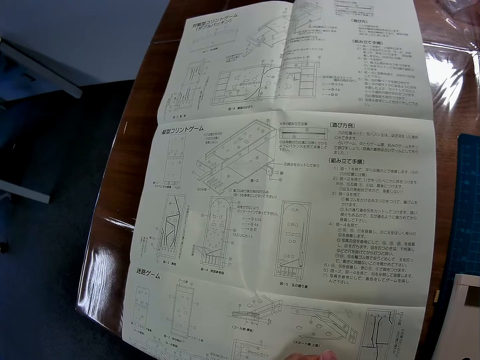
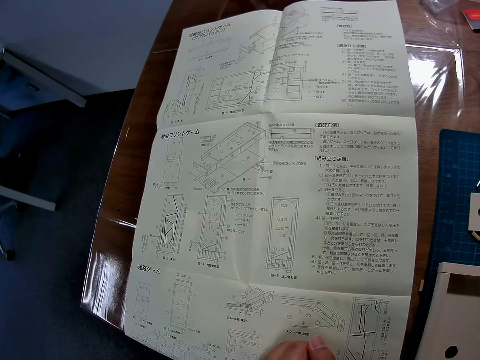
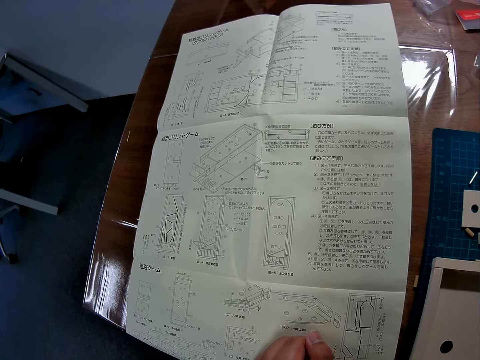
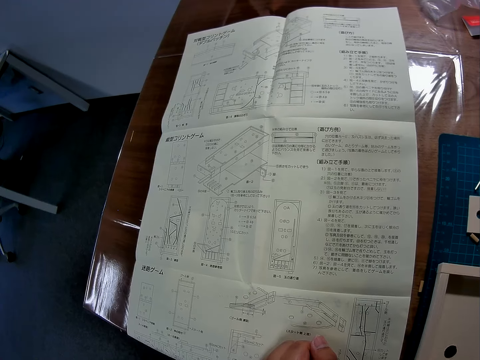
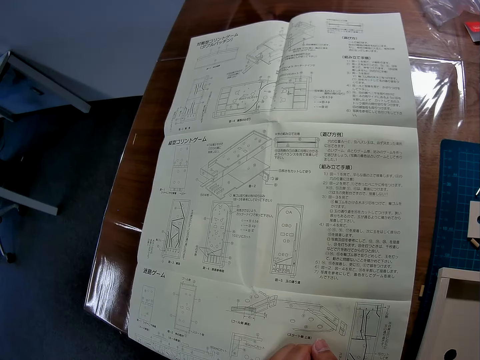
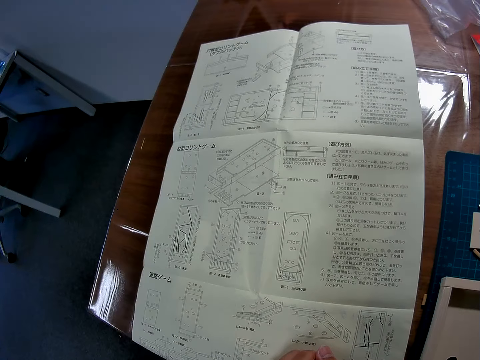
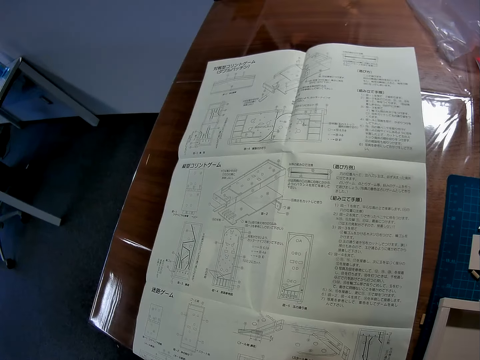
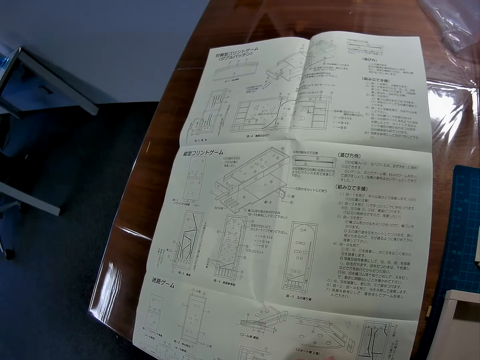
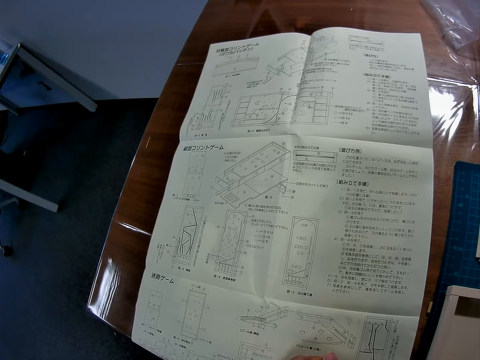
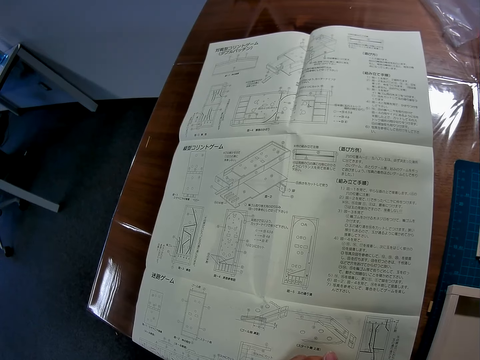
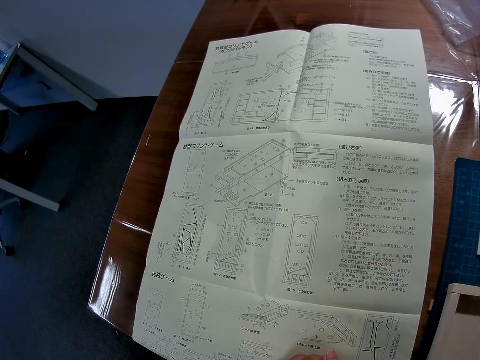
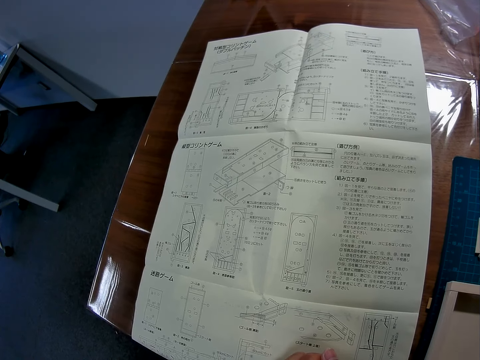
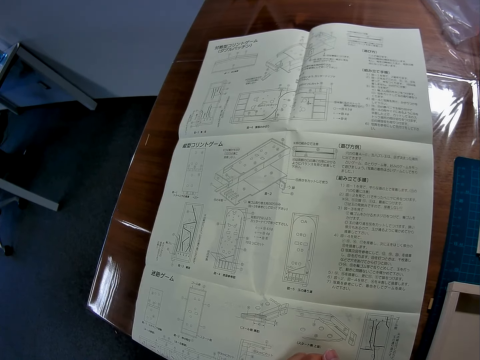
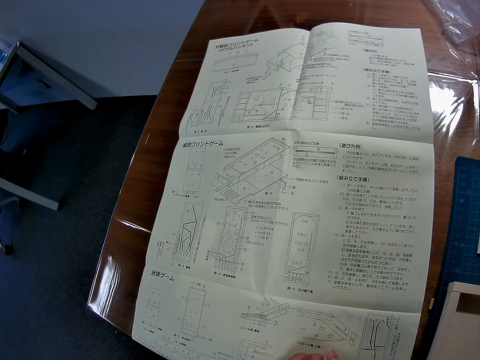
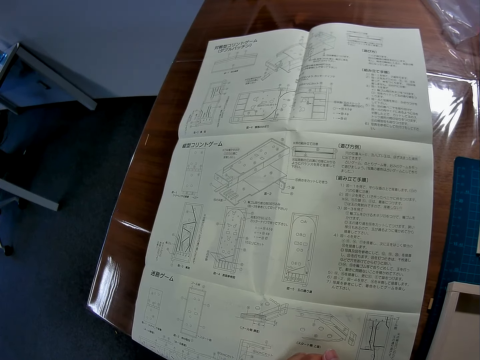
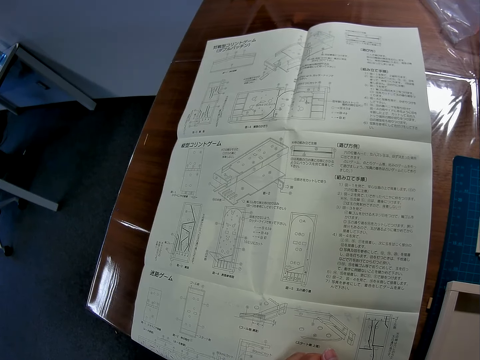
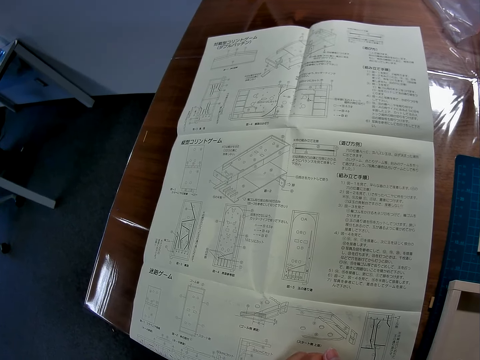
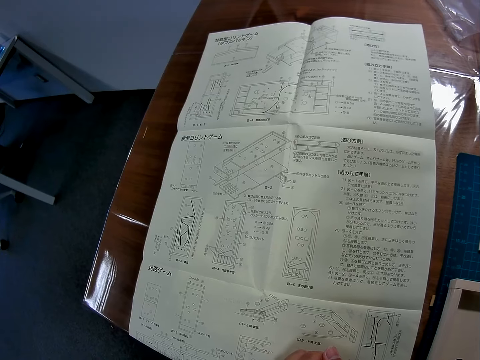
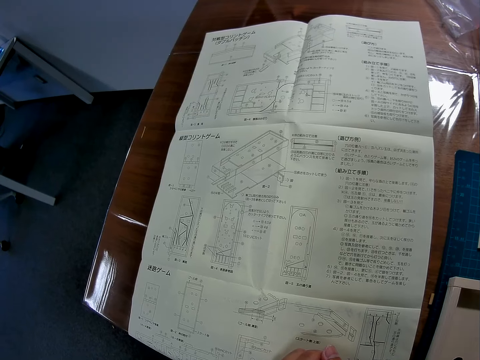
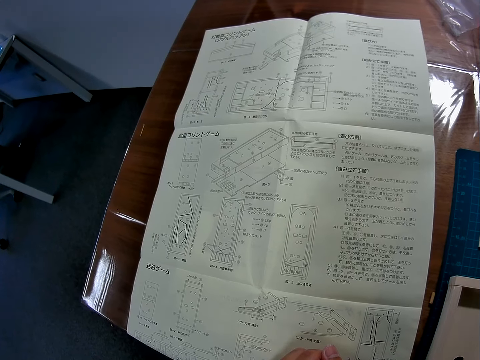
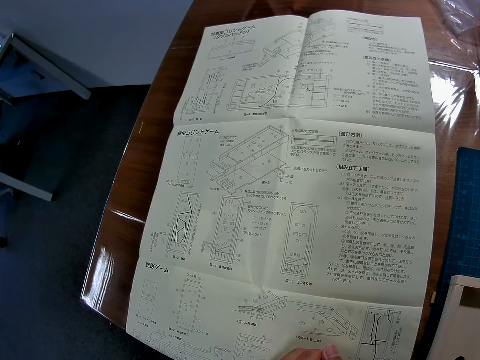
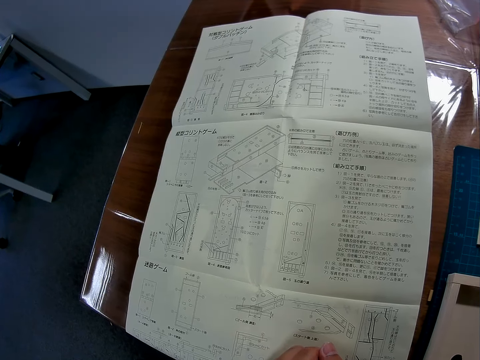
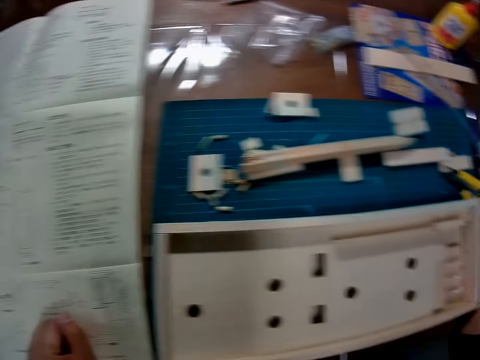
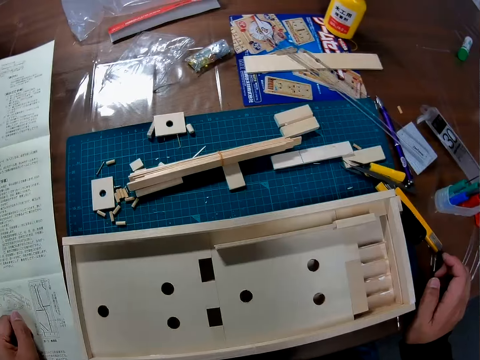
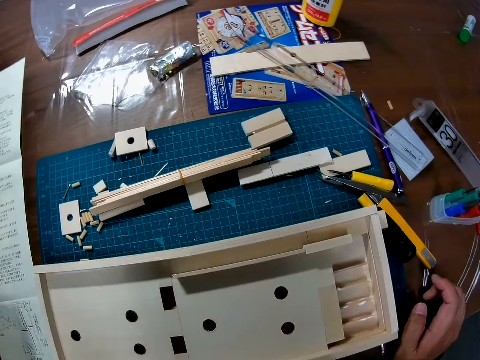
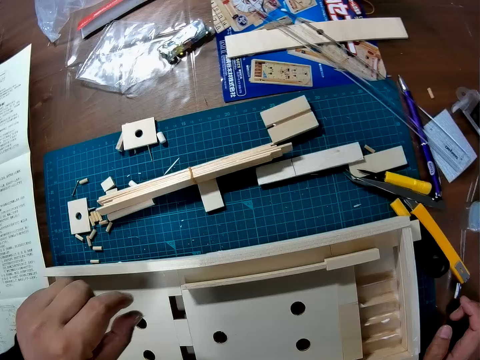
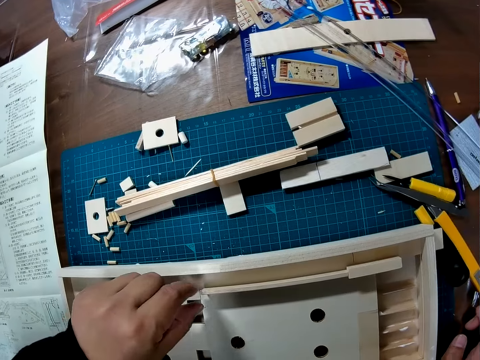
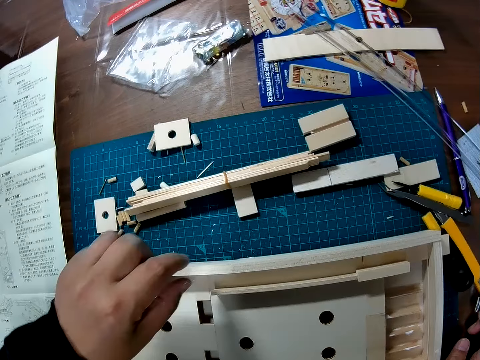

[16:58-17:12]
The camera wearer places his hand on the paper. He looks at the paper. He places his hand on the table. He looks around the table.

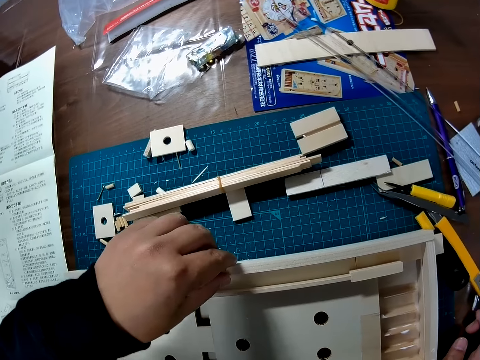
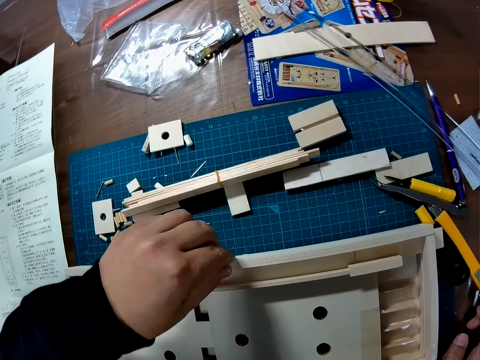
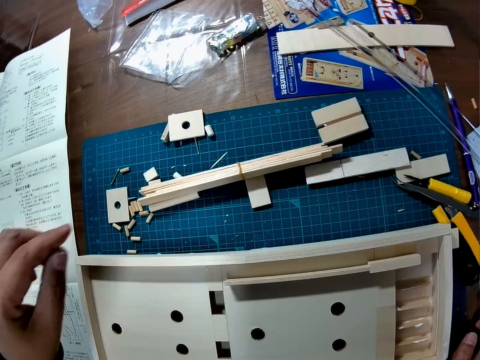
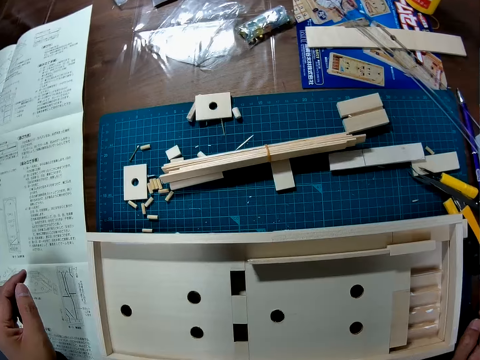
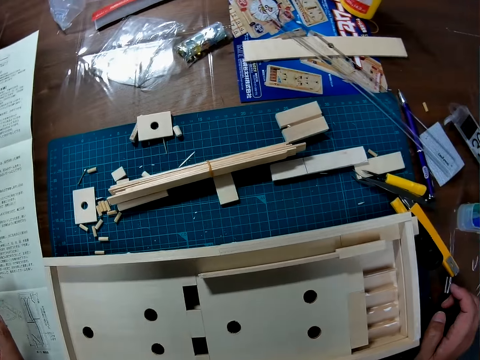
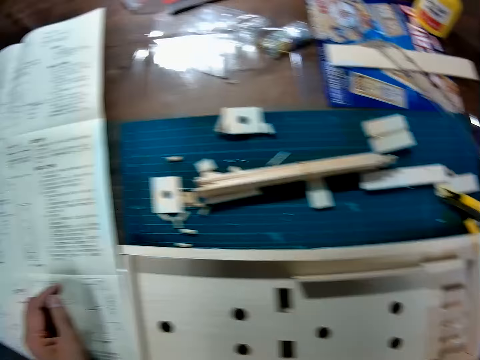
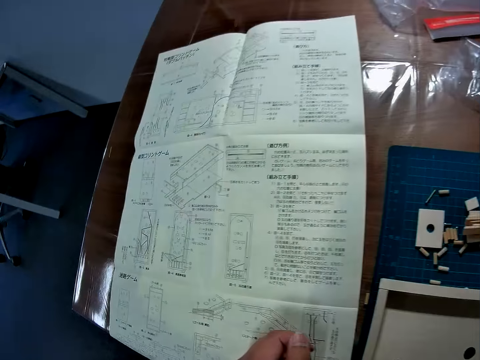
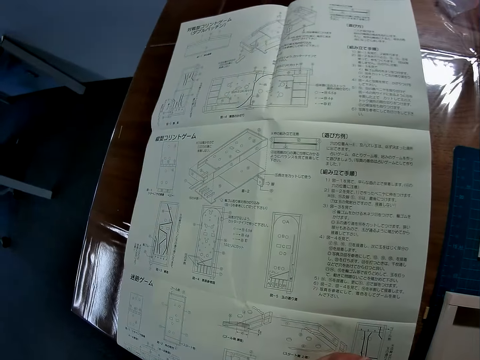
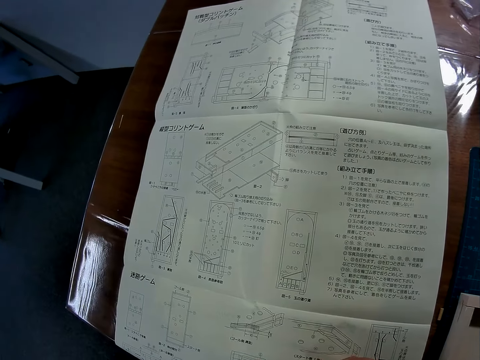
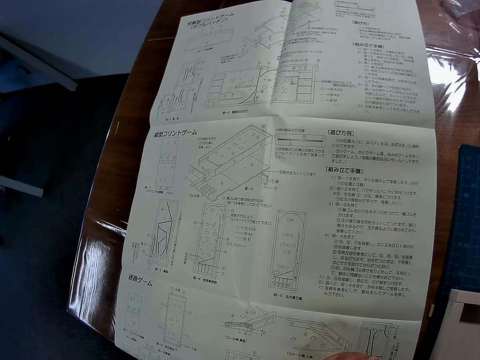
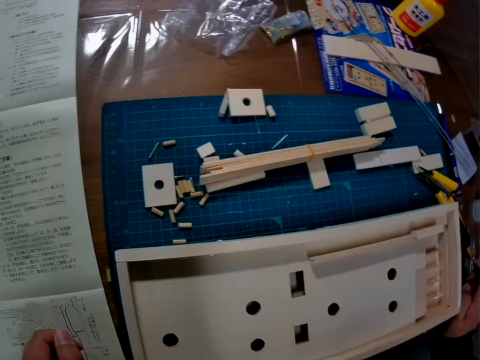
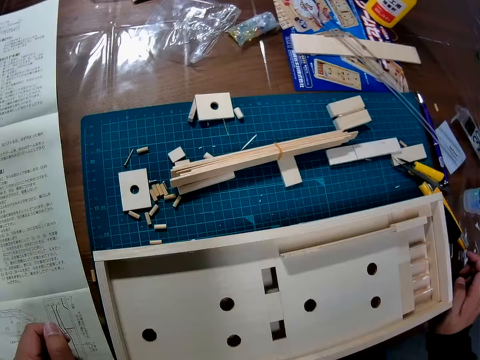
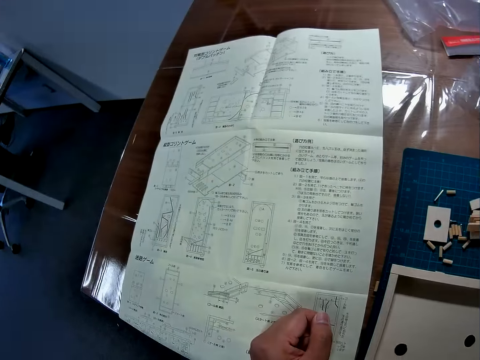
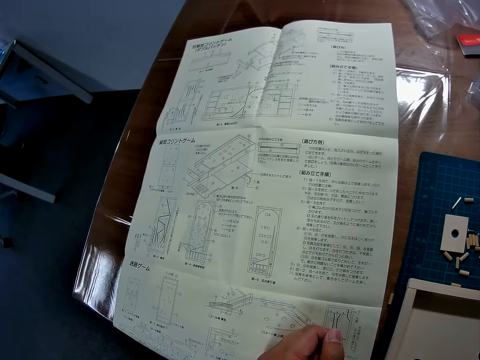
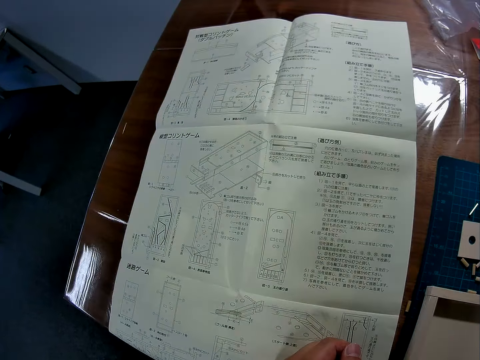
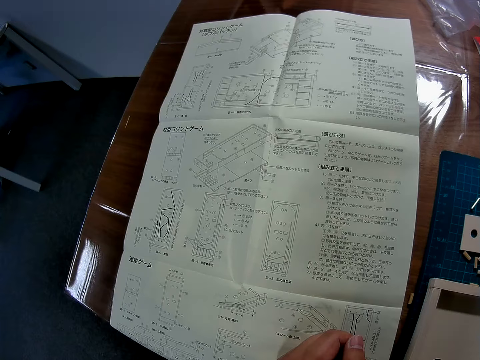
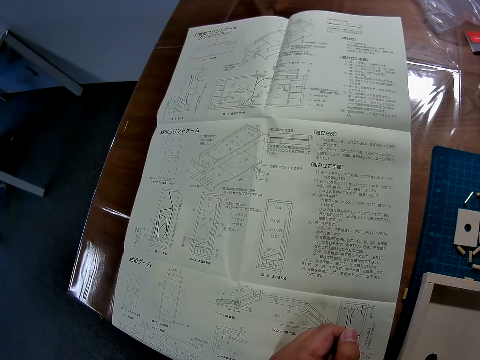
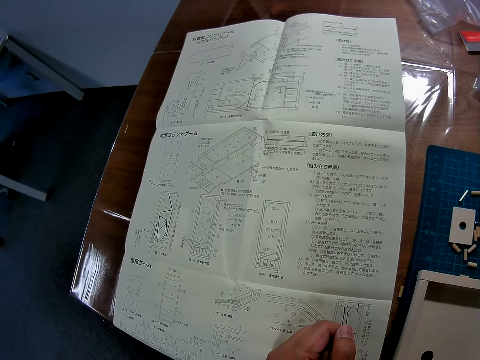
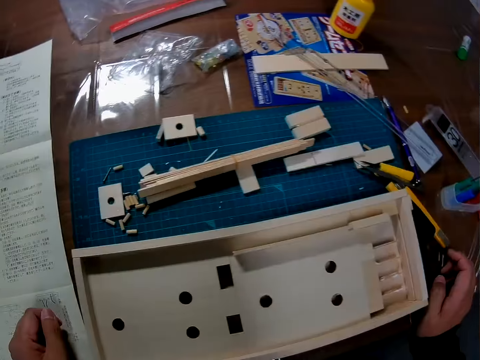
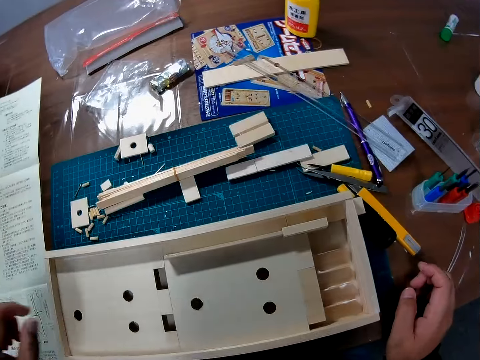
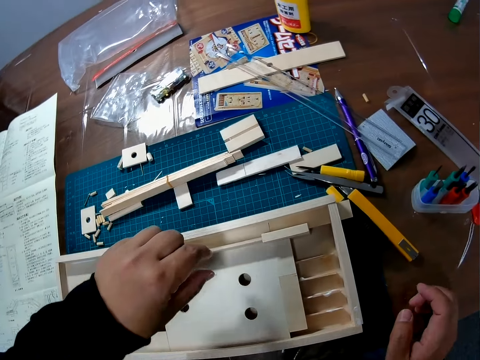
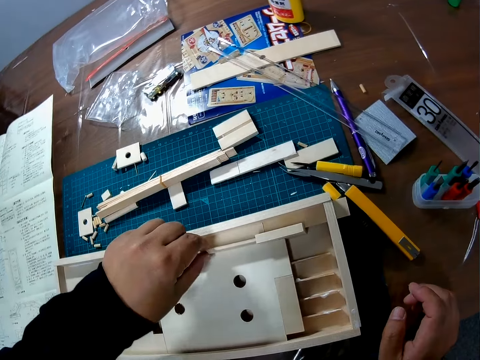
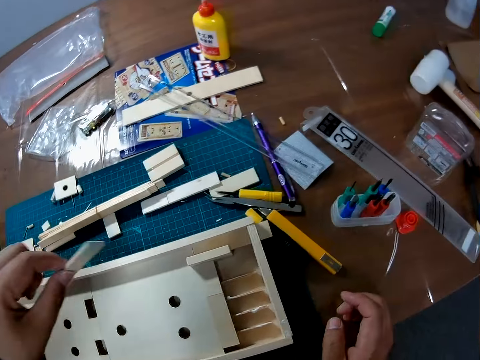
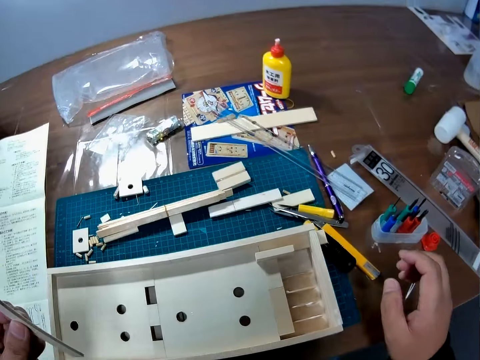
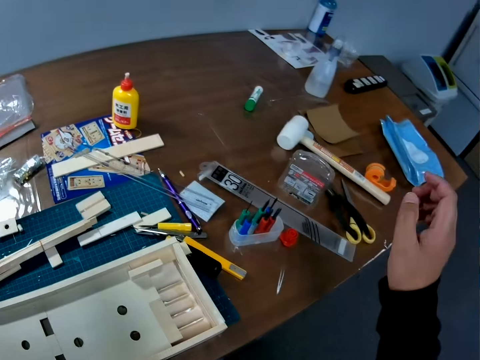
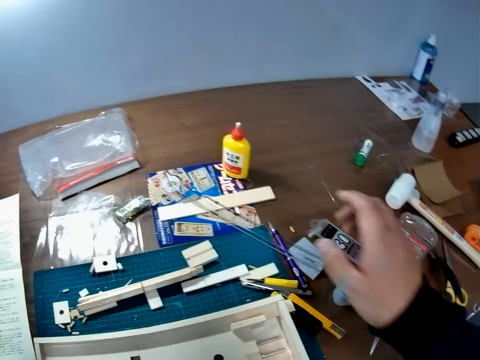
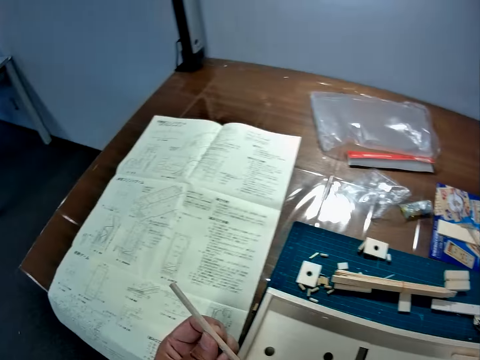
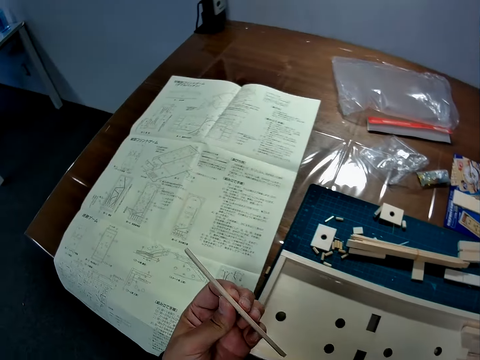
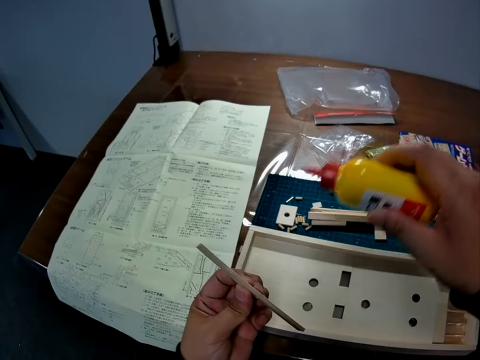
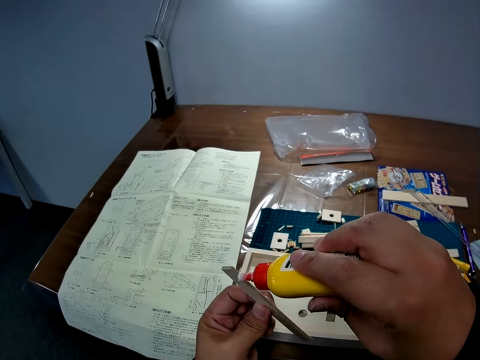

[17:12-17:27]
The camera wearer holds the wood. He touches the constructed wood. He lifts his hand from the wood. He looks around the table. He looks at the paper. He looks around the table. He holds the wood. He removes a piece of wood from the constructed wood. He lifts the wood. He takes a container of glue from the table.
